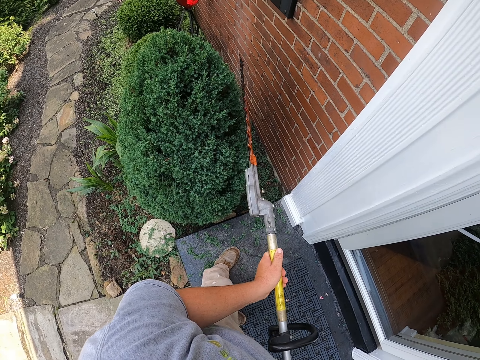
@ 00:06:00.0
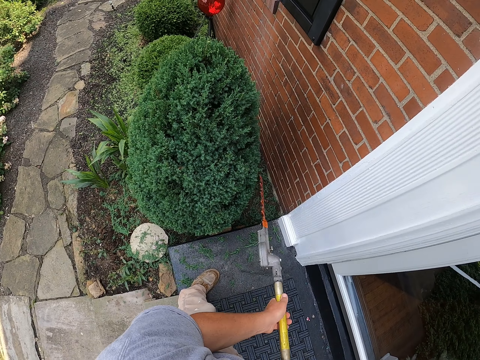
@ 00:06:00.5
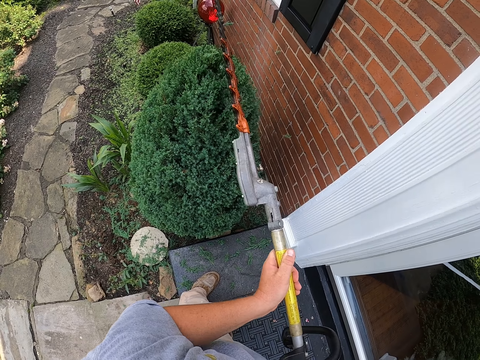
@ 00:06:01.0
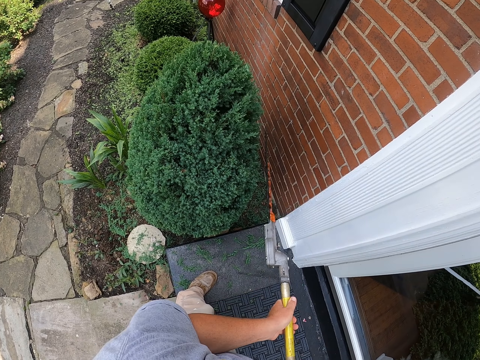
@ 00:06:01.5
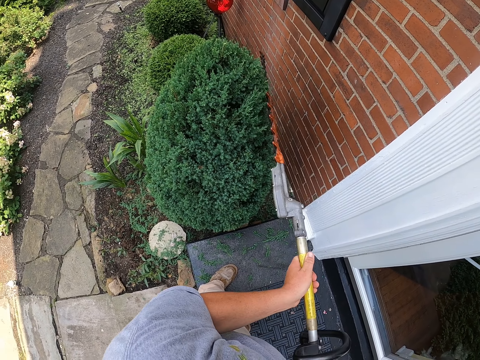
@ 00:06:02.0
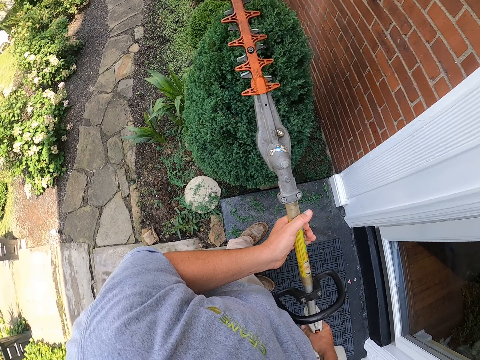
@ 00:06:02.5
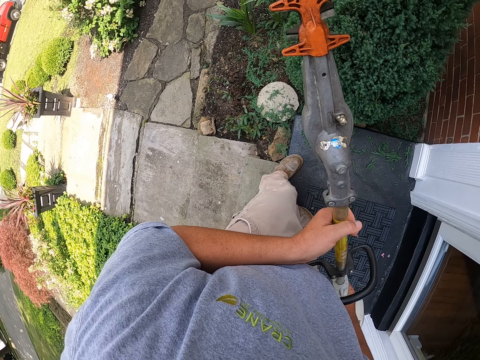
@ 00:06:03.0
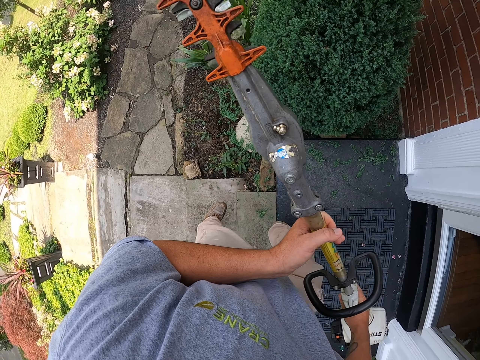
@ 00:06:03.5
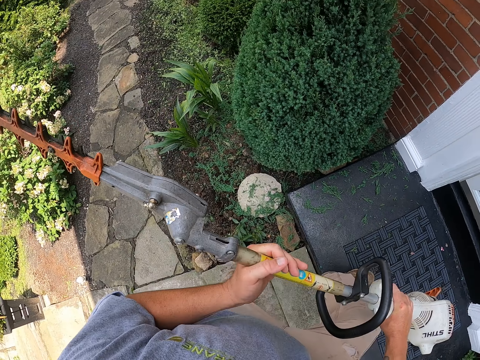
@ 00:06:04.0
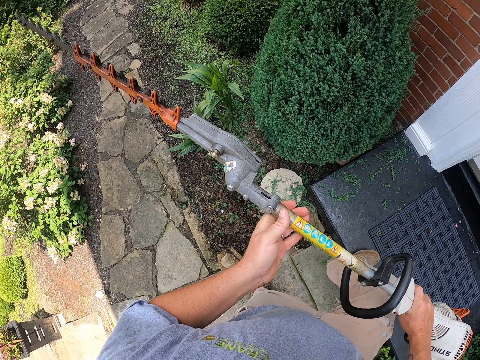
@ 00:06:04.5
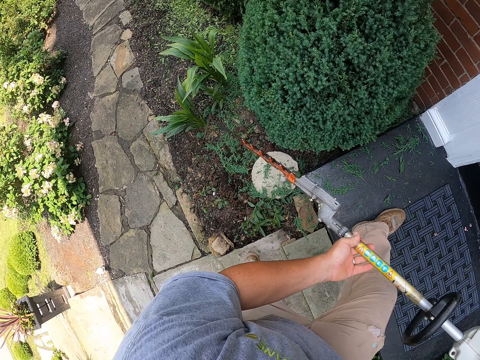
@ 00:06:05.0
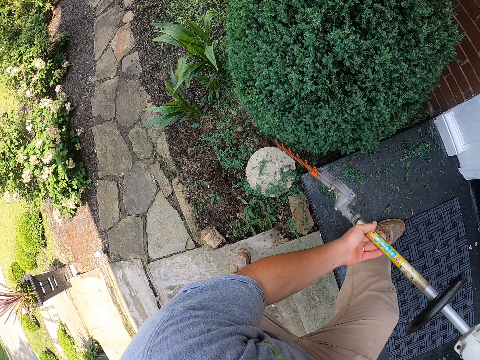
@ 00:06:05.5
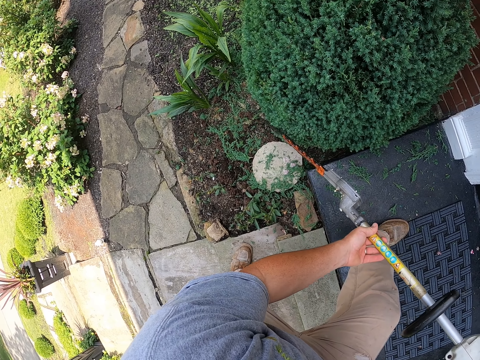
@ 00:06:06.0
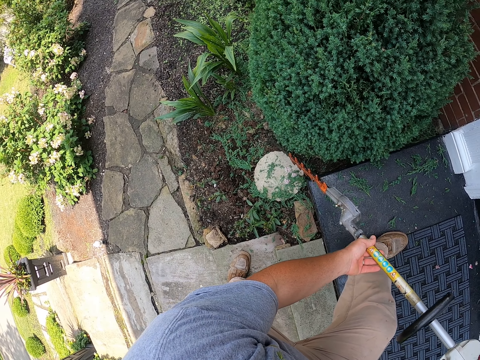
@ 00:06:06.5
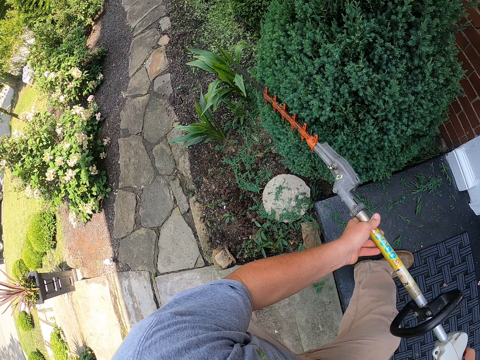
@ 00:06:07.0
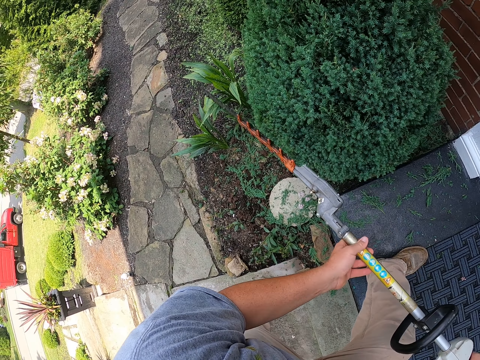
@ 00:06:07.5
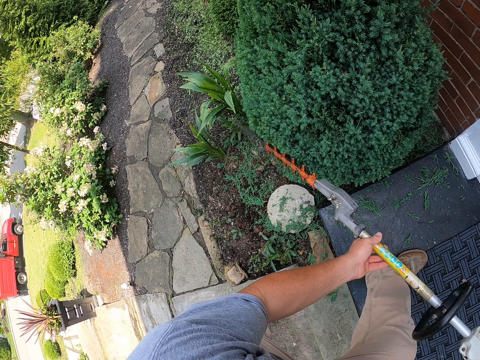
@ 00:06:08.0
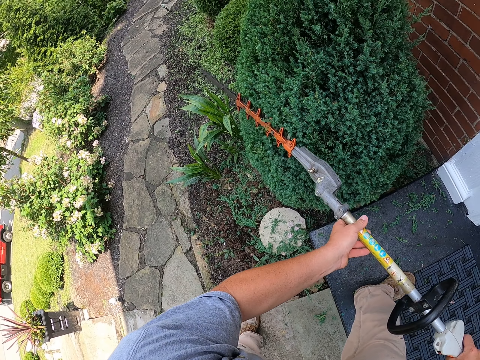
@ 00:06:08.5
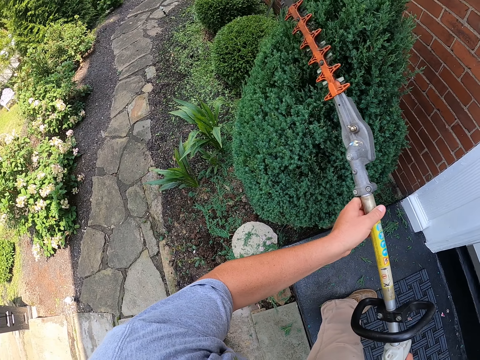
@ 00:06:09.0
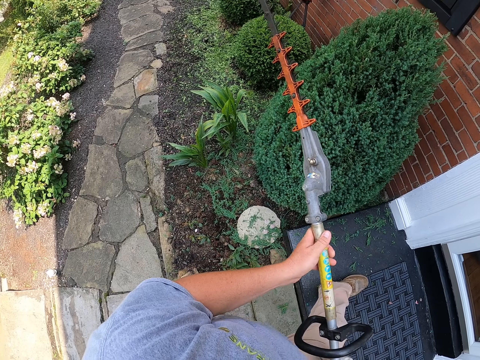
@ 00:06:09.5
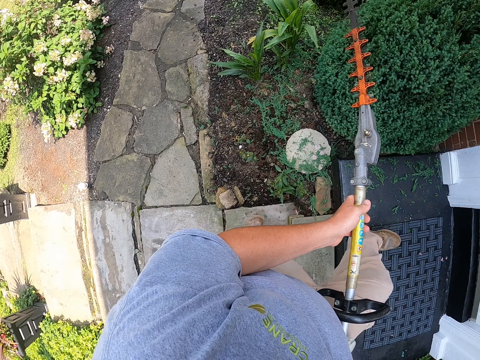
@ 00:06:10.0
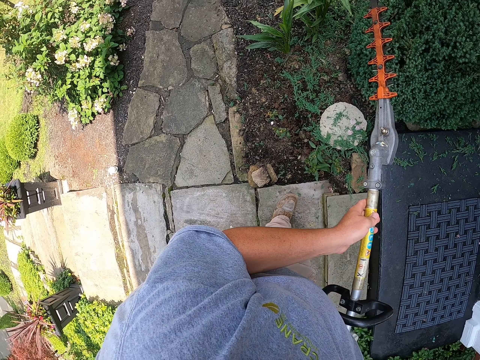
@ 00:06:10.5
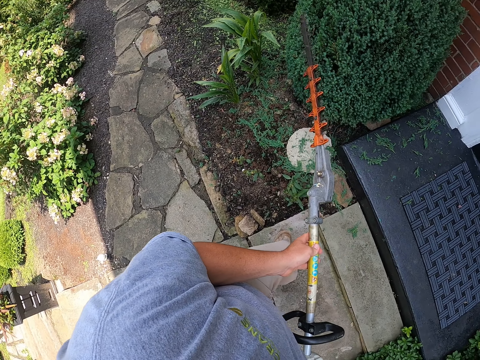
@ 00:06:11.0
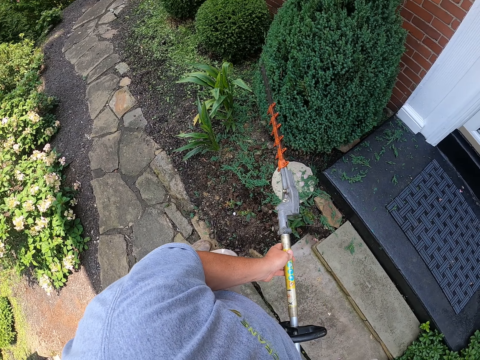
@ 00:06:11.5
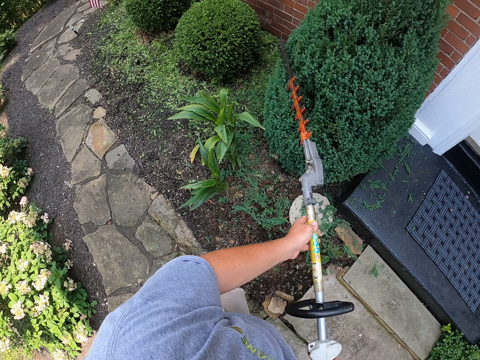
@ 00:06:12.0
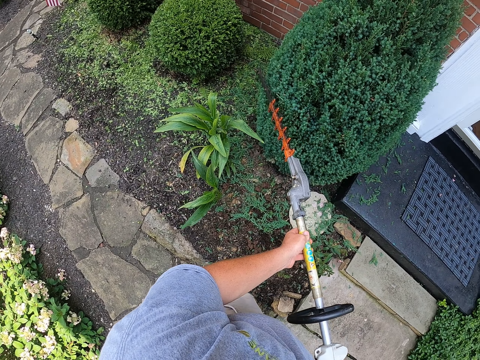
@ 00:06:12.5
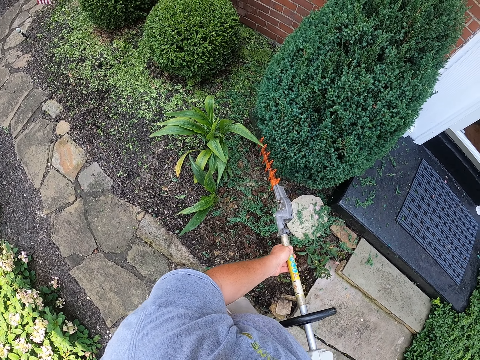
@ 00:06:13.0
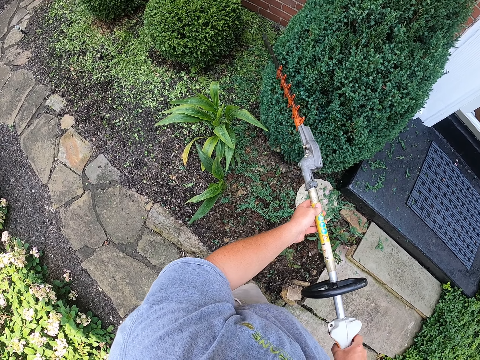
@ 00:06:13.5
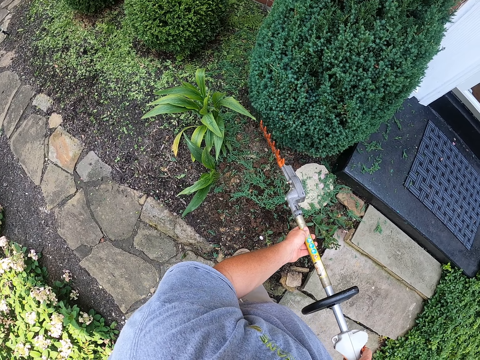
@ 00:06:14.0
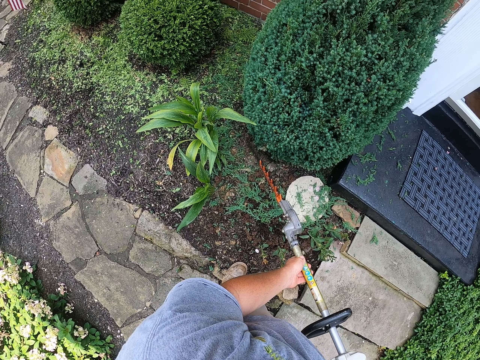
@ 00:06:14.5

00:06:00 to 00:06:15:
The camera wearer lifts a hedge trimmer. They trim a hedge with the hedge trimmer.

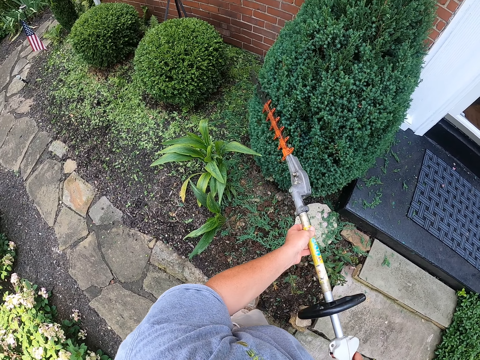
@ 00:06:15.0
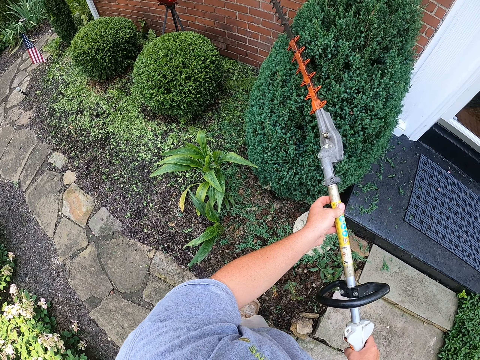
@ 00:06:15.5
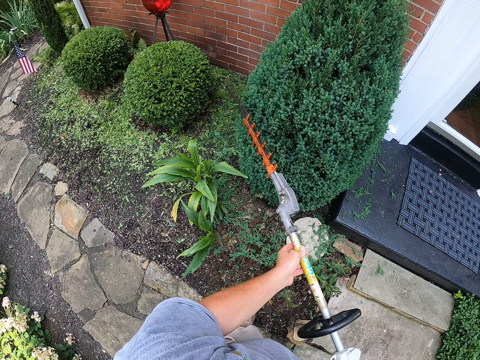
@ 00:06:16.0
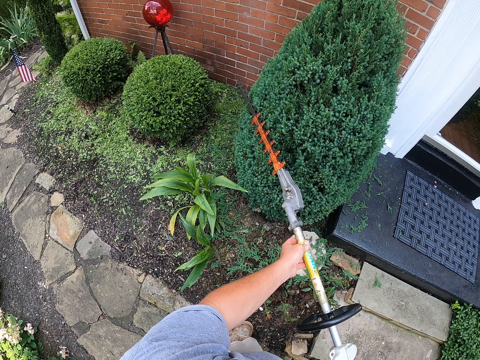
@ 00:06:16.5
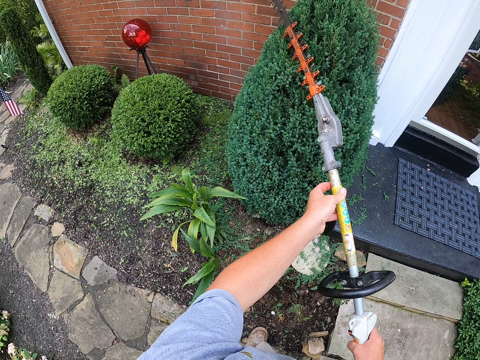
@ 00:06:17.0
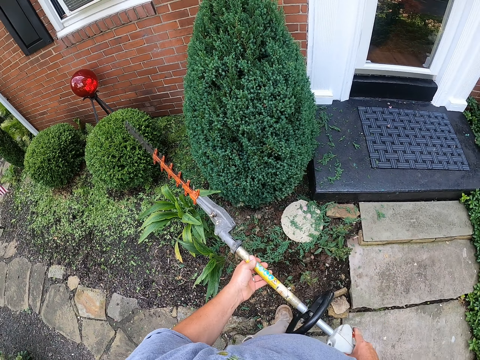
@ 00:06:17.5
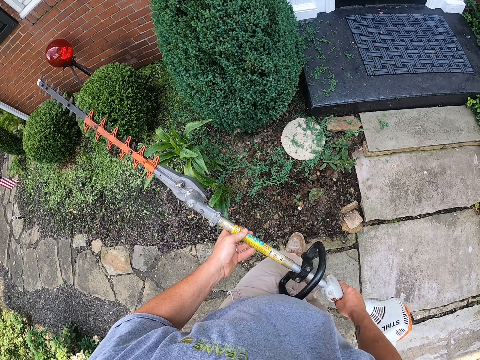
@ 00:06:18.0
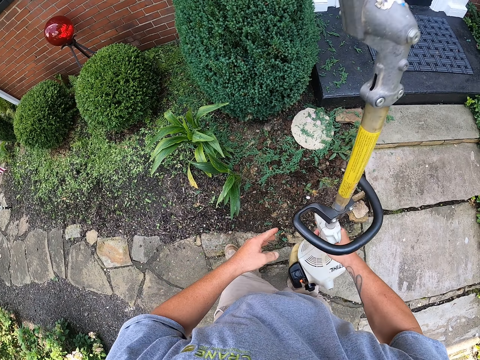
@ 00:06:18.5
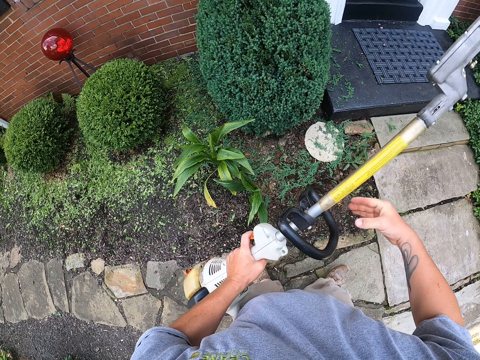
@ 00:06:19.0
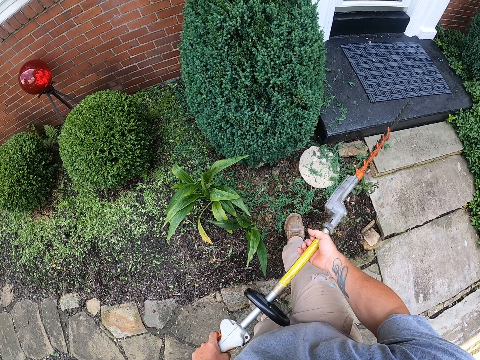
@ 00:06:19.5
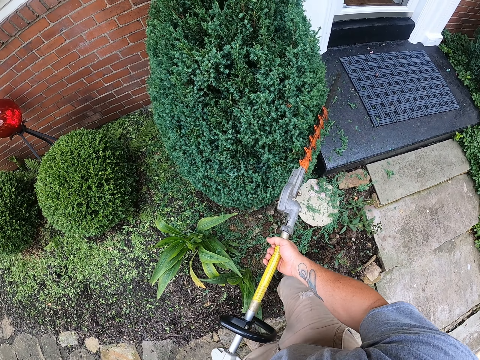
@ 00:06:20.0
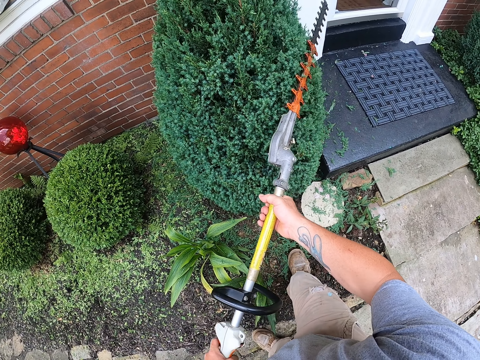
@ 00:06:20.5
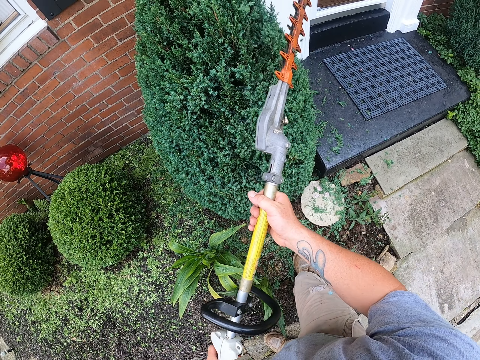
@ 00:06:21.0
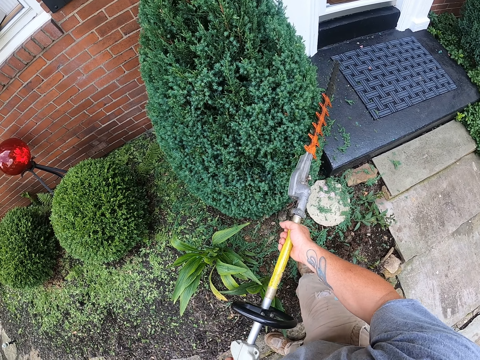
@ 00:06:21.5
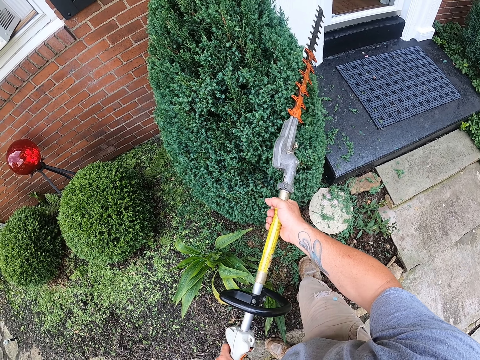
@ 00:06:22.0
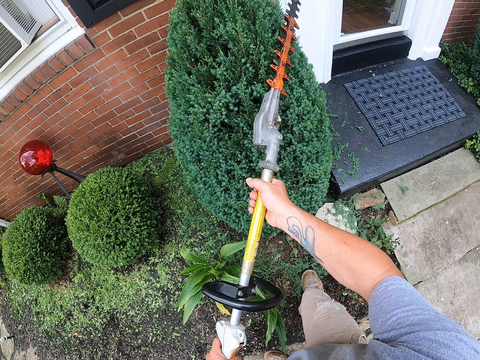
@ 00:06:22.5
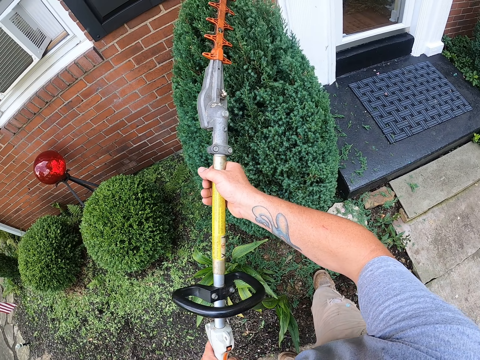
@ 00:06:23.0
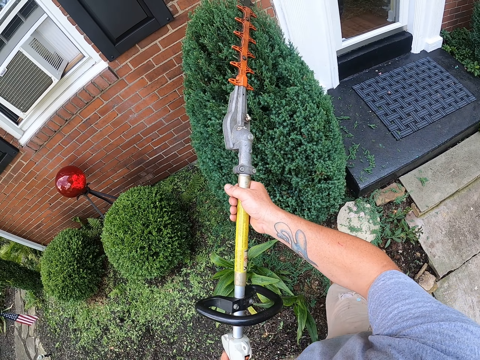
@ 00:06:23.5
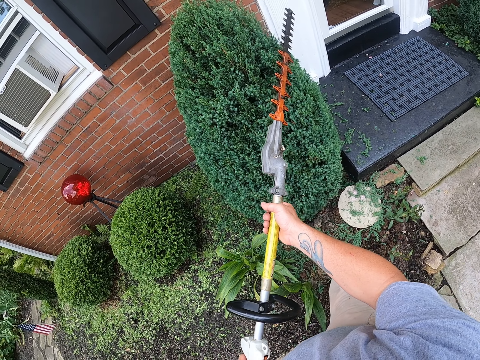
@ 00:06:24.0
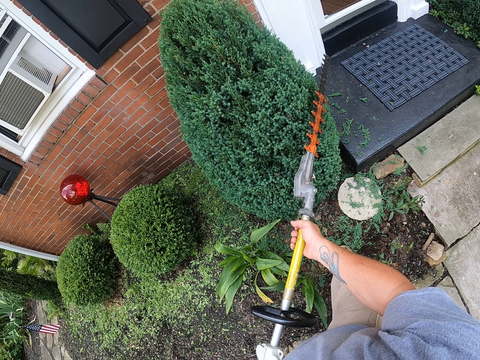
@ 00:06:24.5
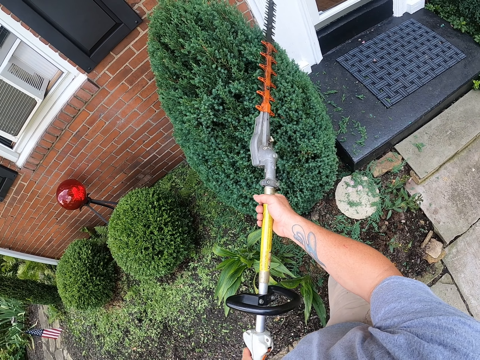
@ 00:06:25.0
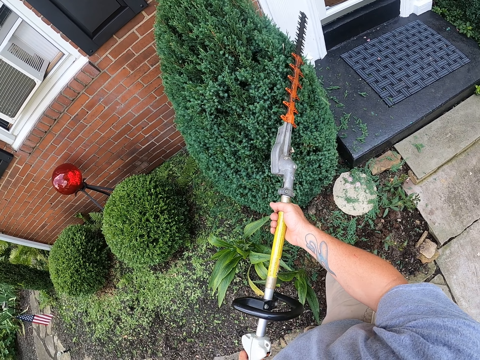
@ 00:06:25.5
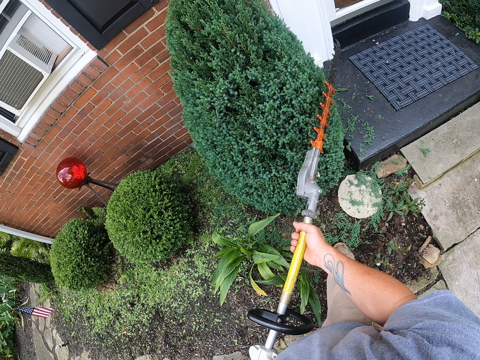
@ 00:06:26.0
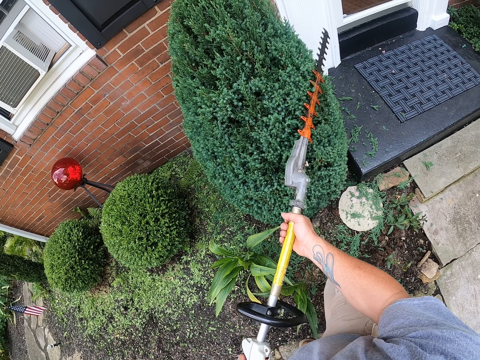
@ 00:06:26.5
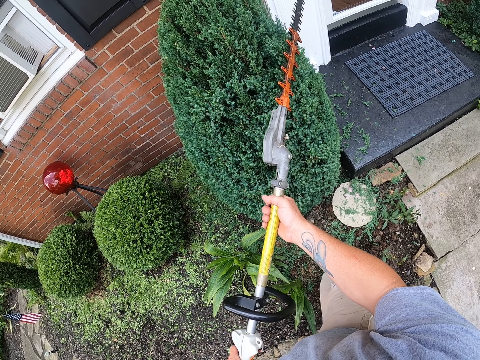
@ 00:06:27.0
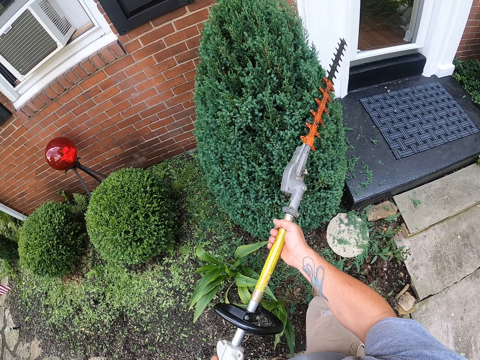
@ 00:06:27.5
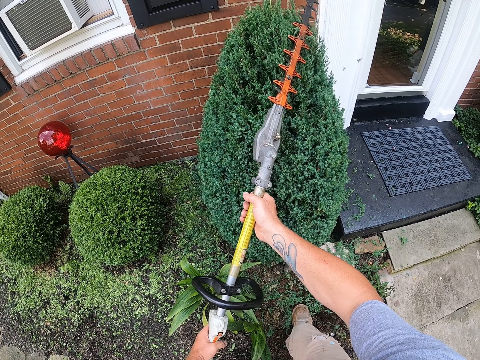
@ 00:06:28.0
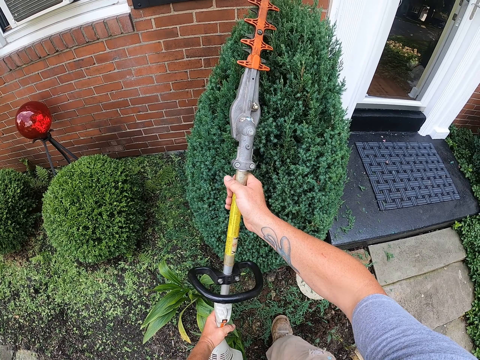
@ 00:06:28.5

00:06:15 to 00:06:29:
The camera wearer lifts a hedge trimmer. They trim a hedge with the hedge trimmer.
